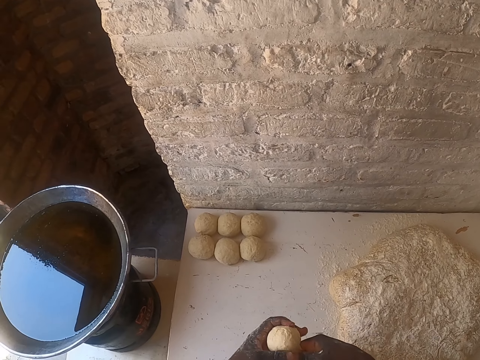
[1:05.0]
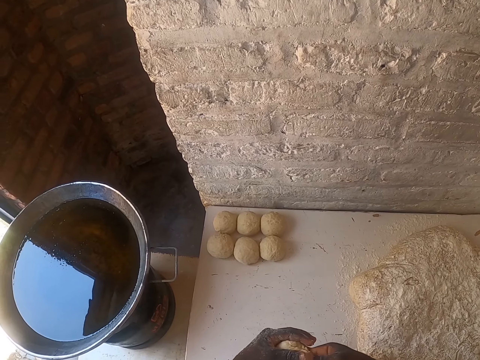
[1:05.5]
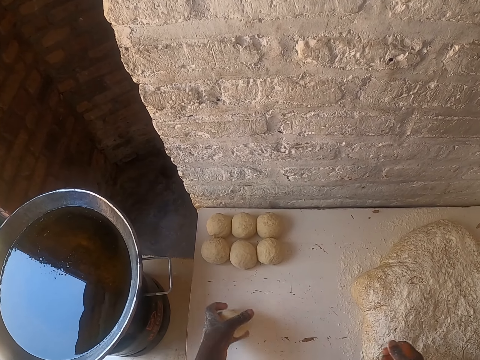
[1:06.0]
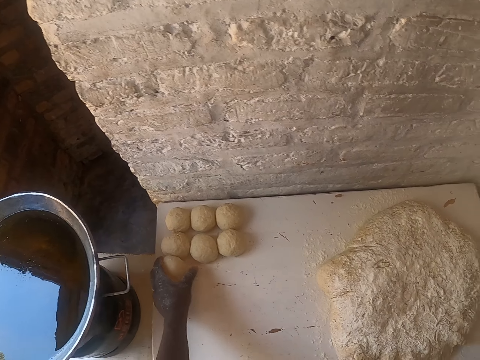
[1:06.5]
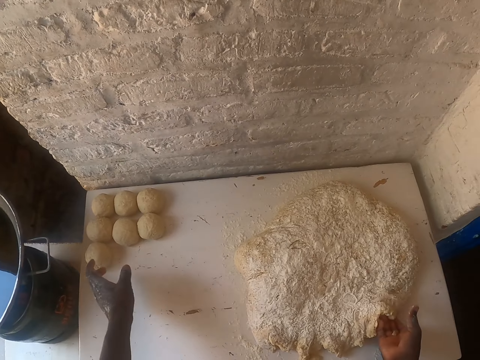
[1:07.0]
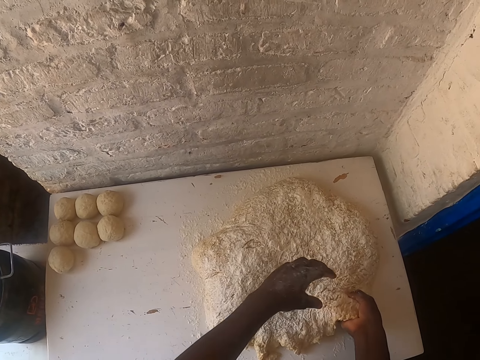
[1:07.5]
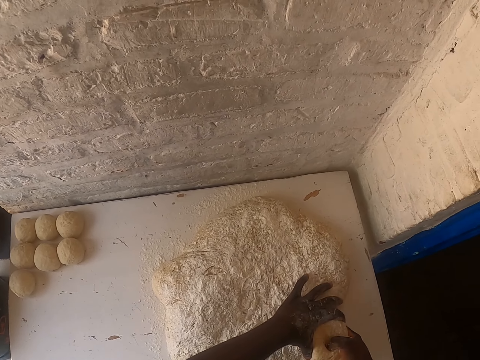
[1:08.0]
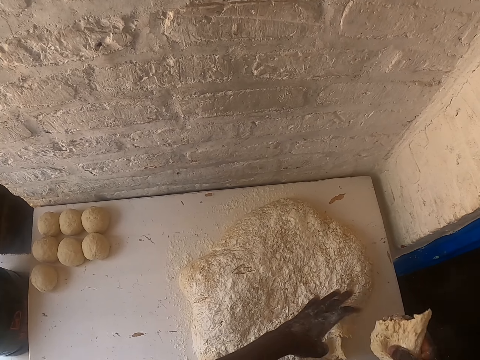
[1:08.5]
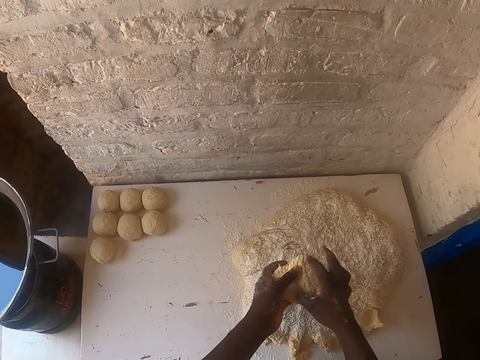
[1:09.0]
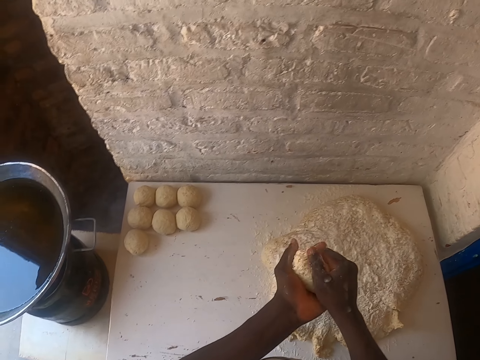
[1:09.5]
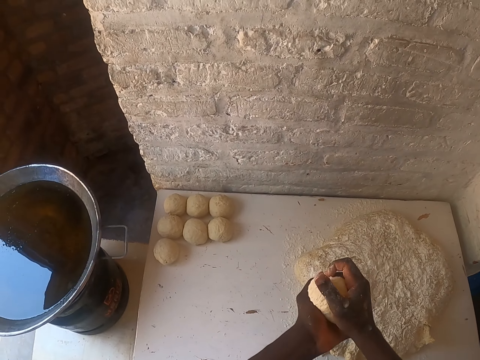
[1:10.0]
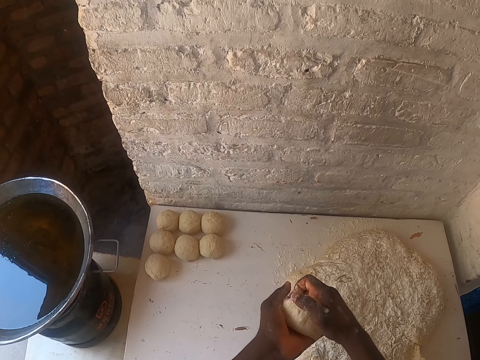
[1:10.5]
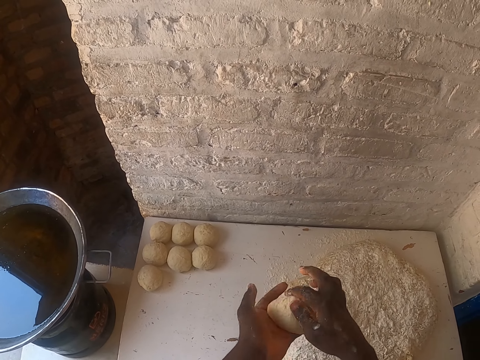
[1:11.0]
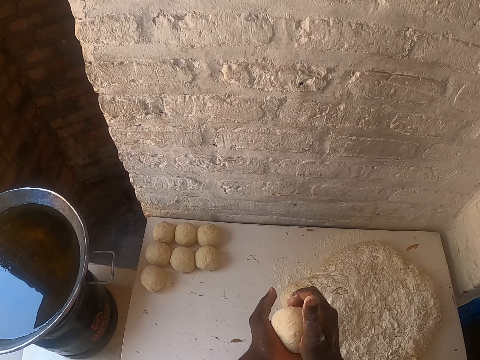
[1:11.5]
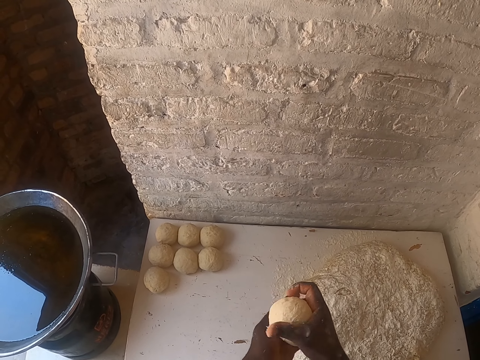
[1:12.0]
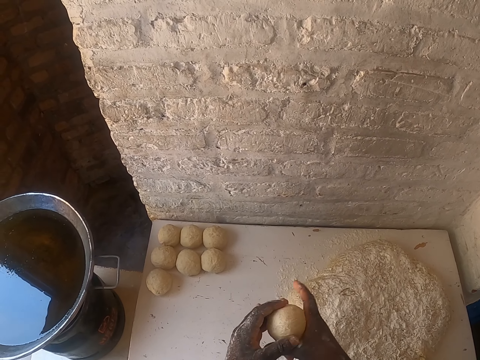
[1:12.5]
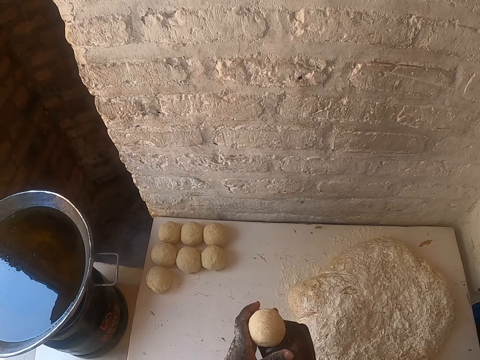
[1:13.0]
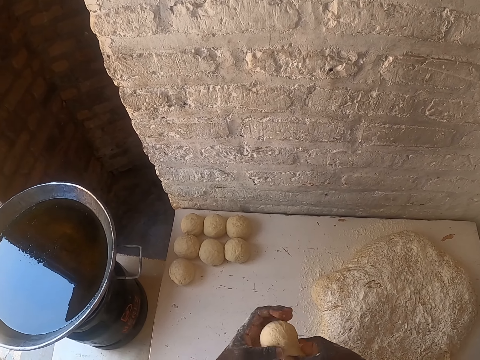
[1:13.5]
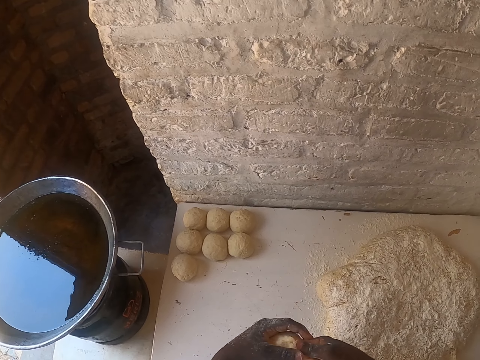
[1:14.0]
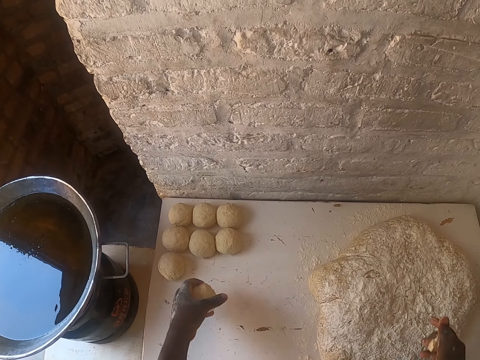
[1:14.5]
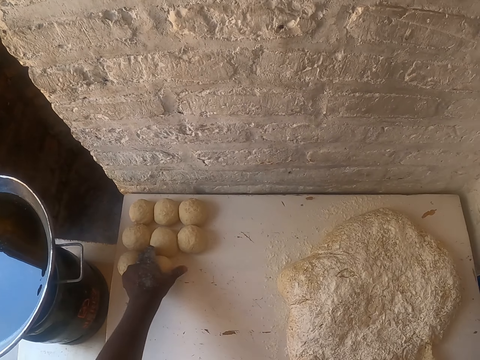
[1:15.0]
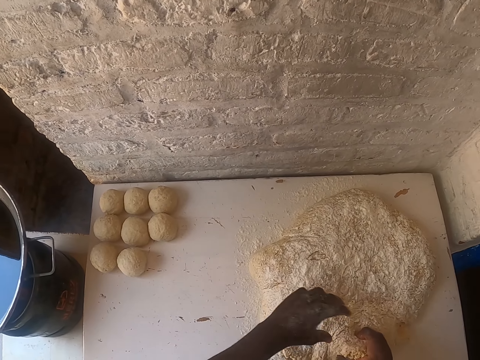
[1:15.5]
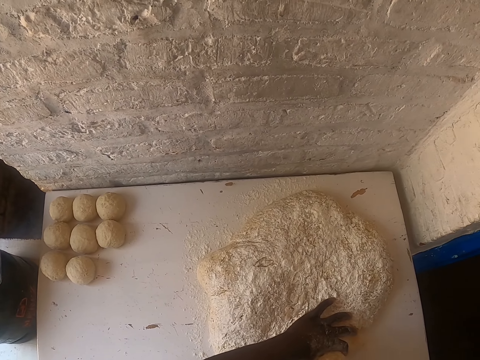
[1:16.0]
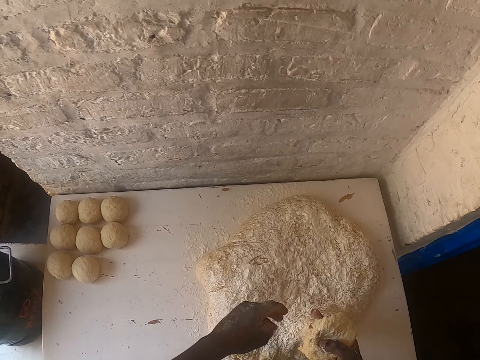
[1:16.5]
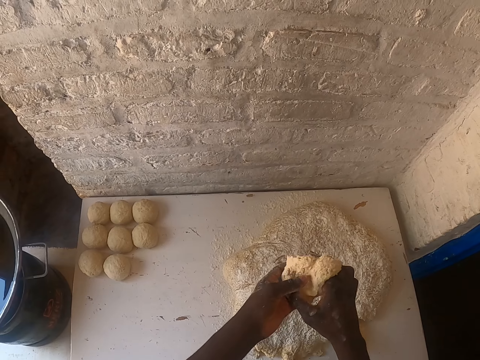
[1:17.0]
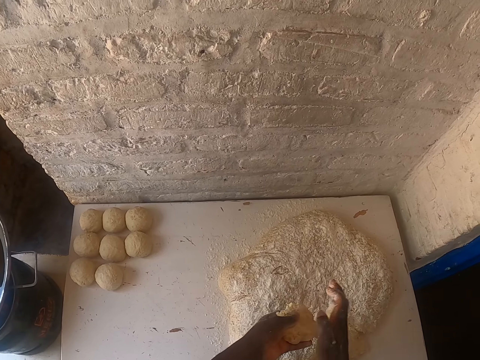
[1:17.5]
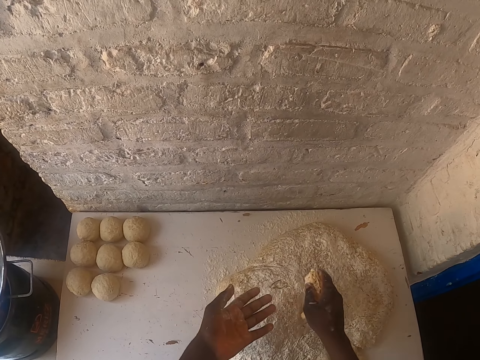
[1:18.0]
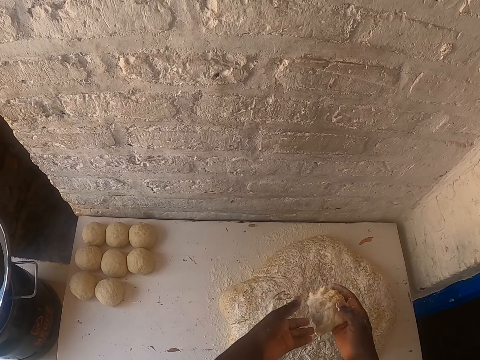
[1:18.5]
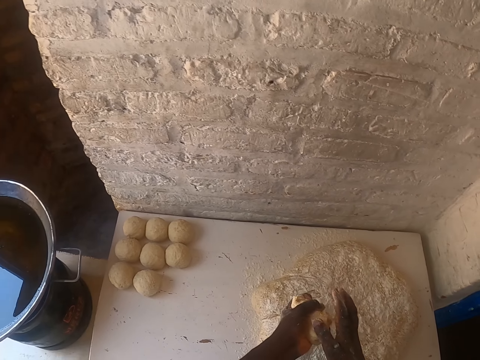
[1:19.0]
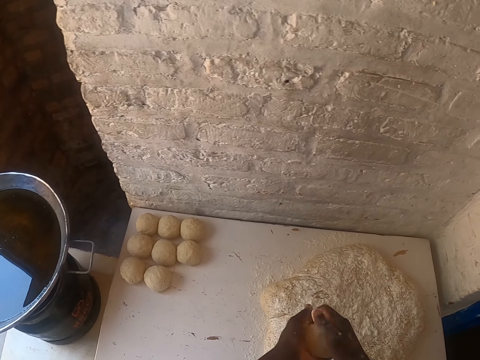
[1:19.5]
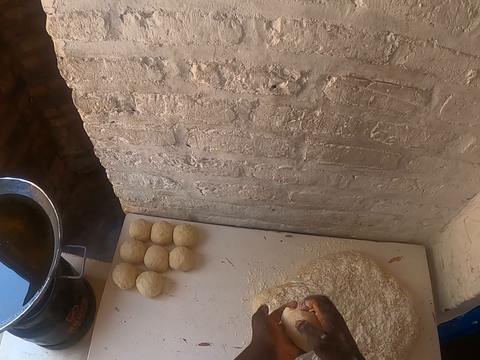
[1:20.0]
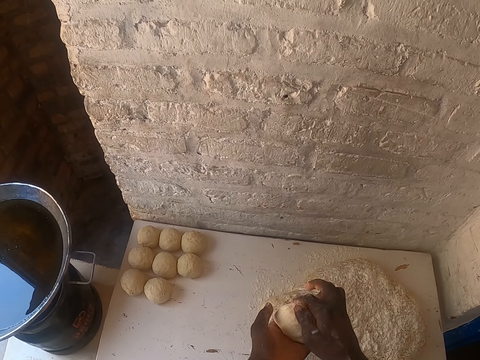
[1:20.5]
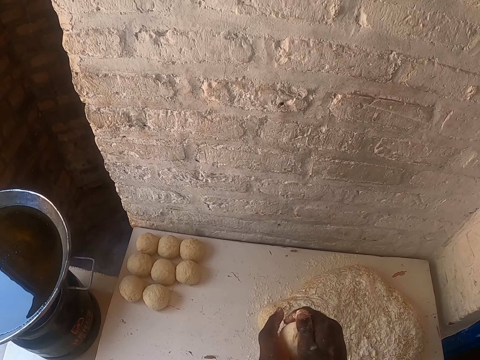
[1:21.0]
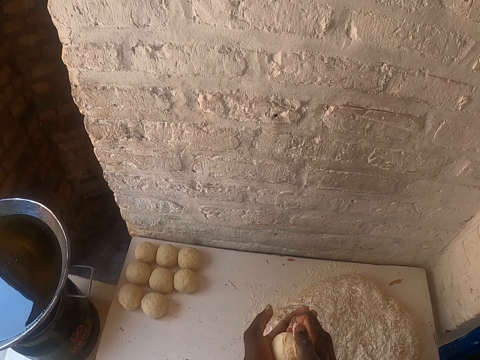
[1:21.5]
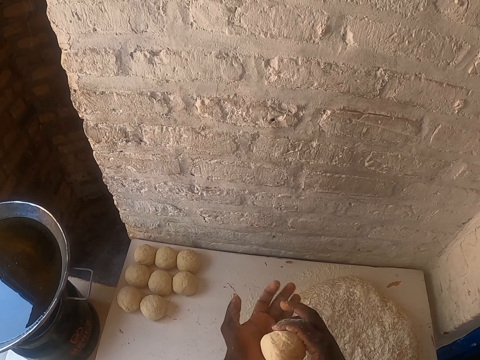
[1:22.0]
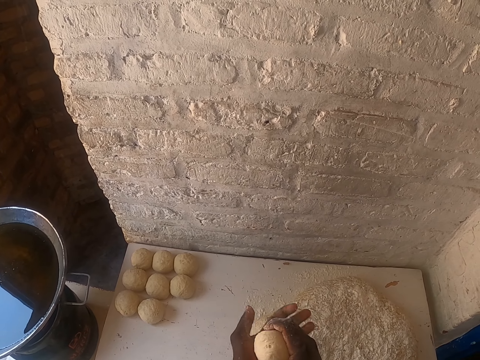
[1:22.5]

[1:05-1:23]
The camera wearer cuts the dough. They place the dough on the table. They cut the dough with the hand. They shape the dough. They cut the dough. They place the dough on the table. They cut the dough with the hand. They hold the dough. They shape the dough.

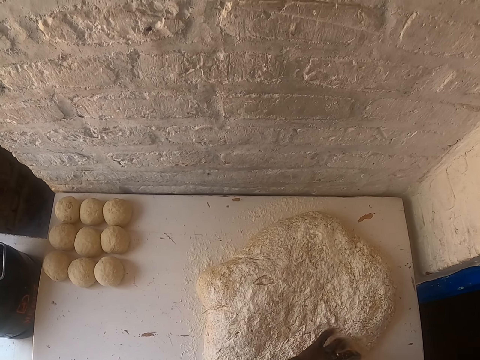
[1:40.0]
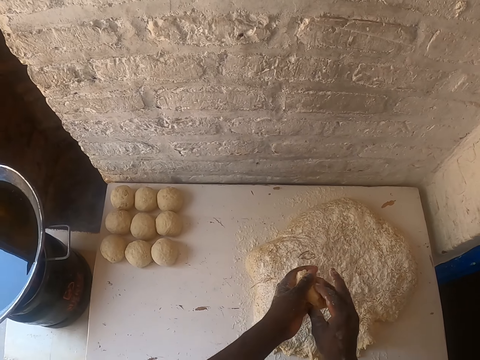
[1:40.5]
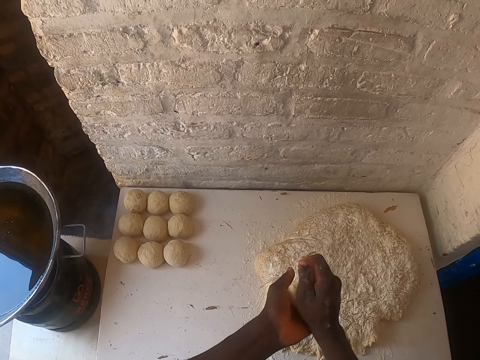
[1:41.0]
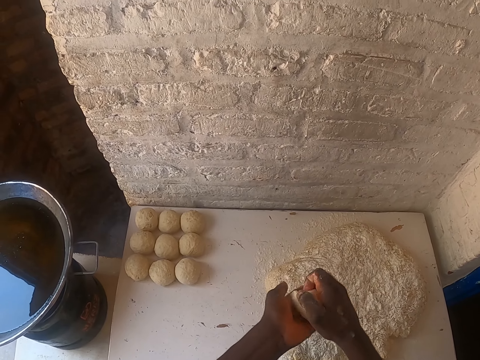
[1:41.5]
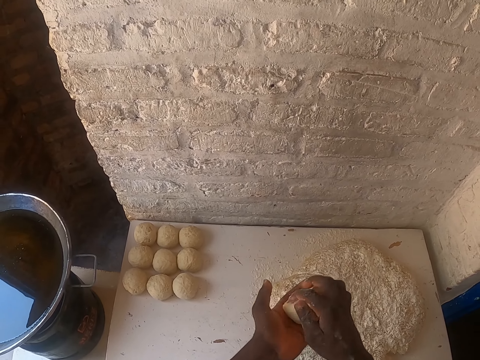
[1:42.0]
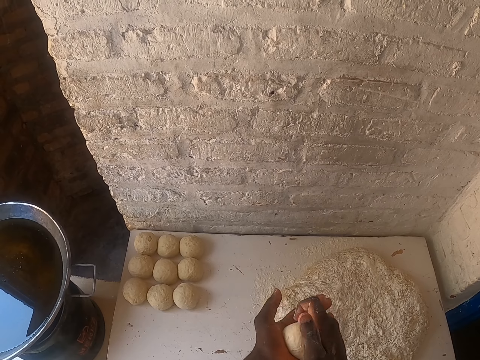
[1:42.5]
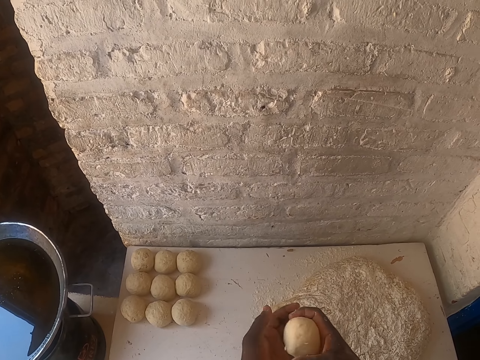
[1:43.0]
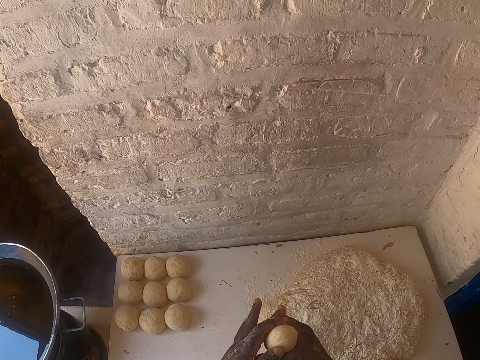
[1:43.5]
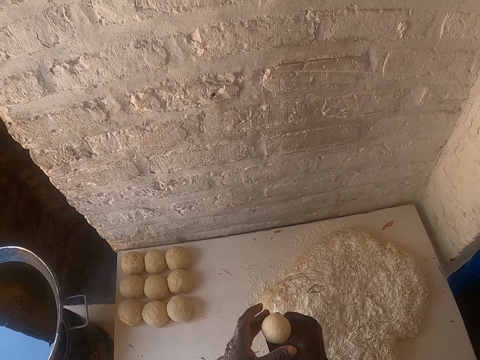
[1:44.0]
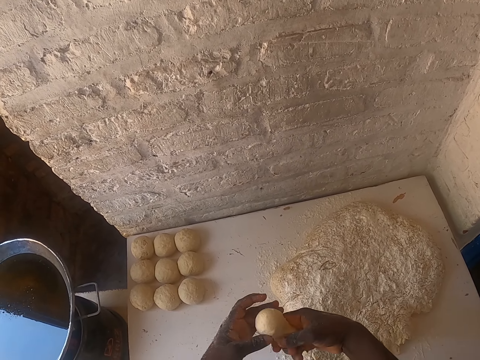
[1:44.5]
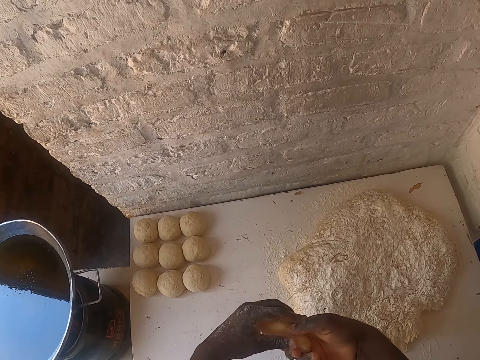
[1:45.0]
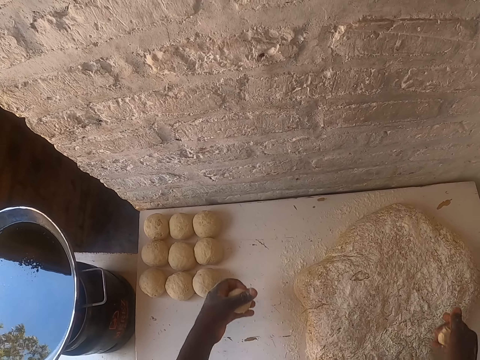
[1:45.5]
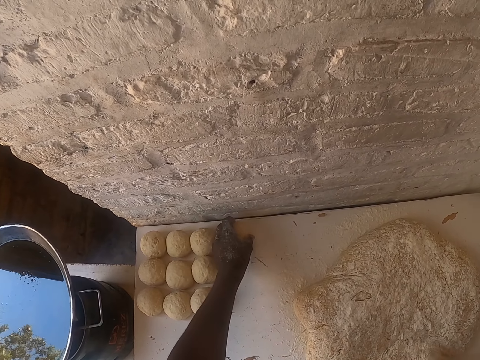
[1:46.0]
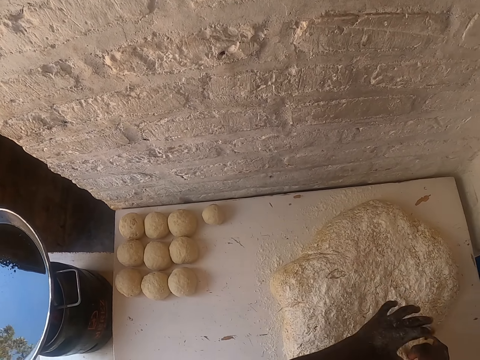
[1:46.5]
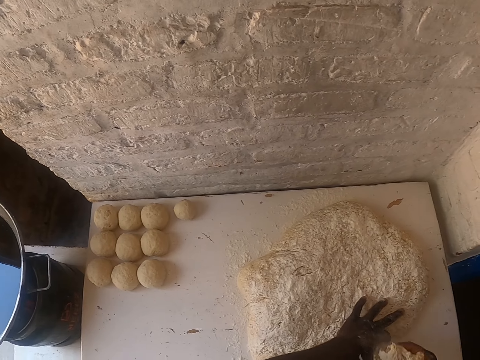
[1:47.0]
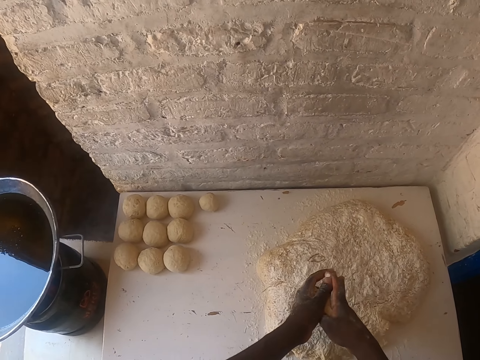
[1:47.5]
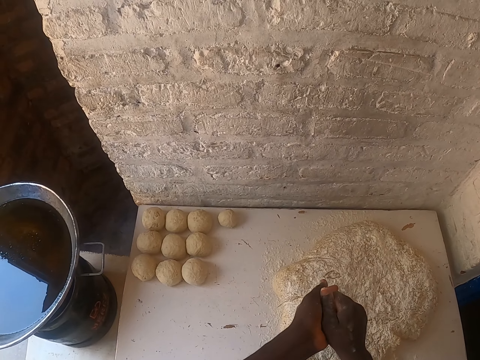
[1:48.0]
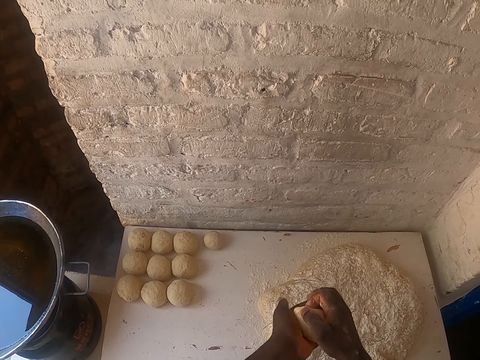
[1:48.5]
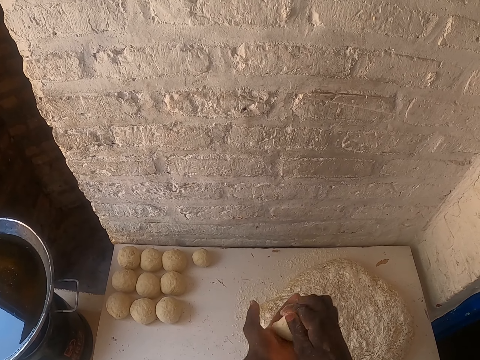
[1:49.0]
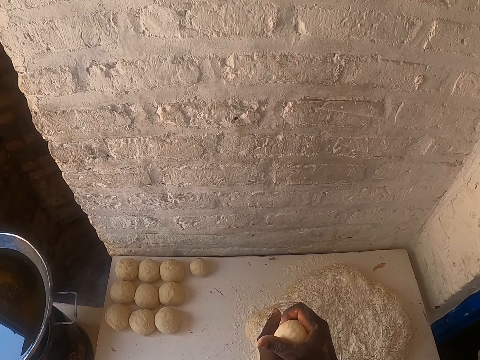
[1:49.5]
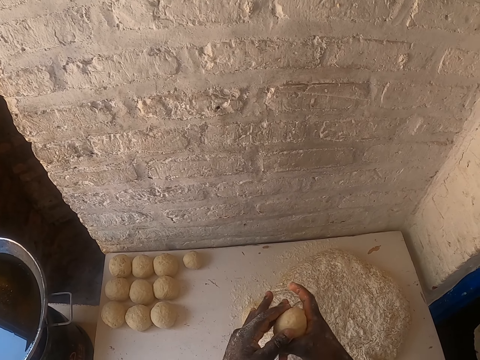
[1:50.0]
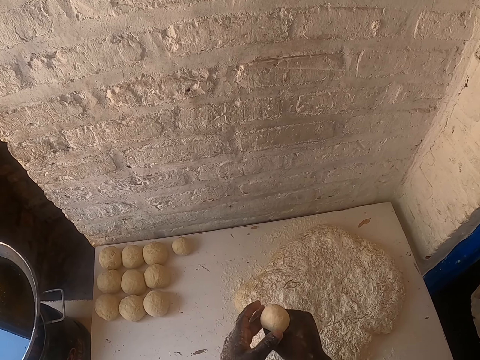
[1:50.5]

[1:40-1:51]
The camera wearer shapes the dough. They cut the dough. They place the dough on the table. They cut the dough with the hand. They shape the dough.
